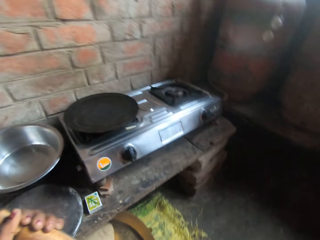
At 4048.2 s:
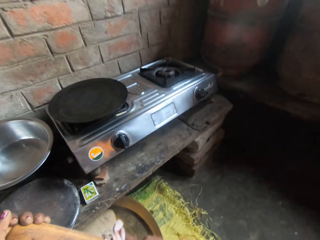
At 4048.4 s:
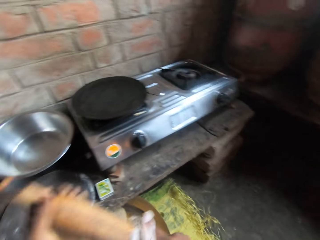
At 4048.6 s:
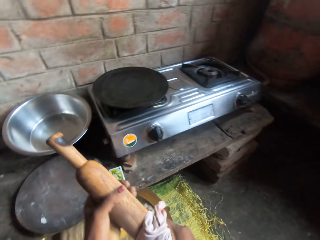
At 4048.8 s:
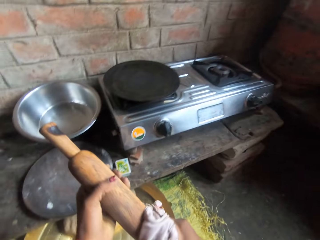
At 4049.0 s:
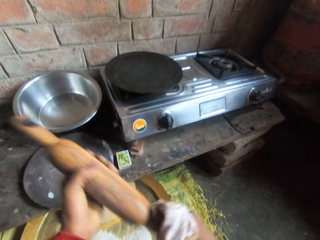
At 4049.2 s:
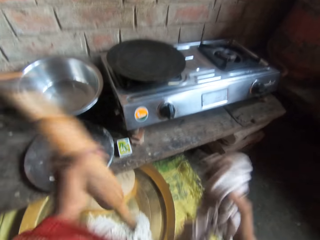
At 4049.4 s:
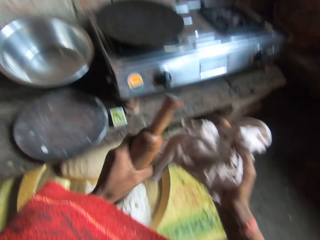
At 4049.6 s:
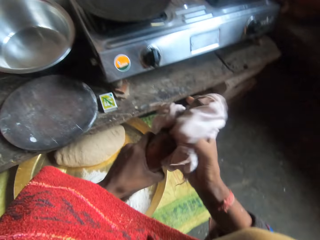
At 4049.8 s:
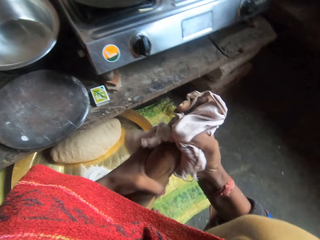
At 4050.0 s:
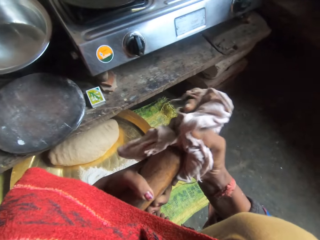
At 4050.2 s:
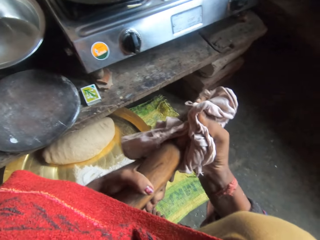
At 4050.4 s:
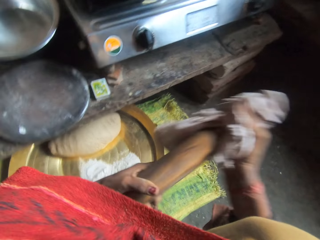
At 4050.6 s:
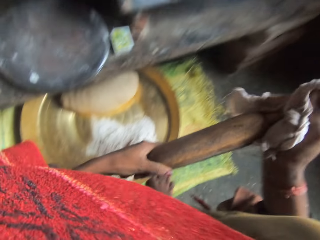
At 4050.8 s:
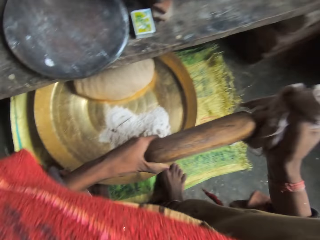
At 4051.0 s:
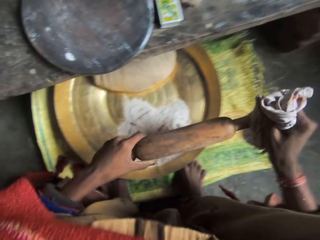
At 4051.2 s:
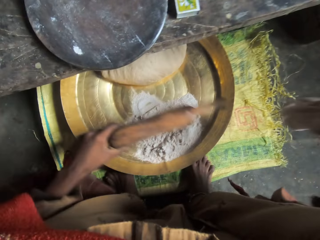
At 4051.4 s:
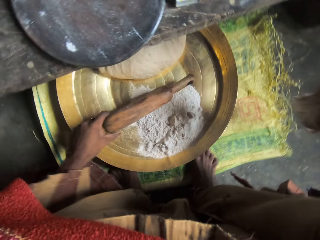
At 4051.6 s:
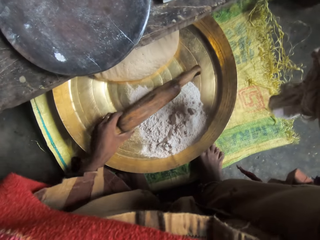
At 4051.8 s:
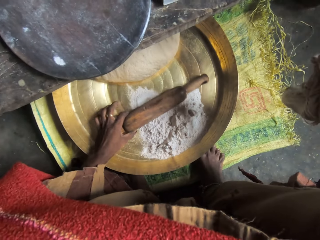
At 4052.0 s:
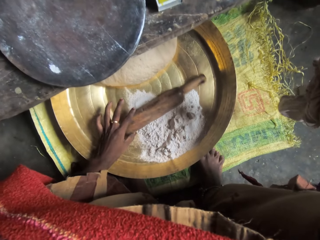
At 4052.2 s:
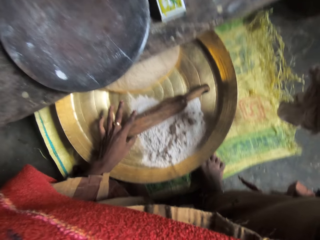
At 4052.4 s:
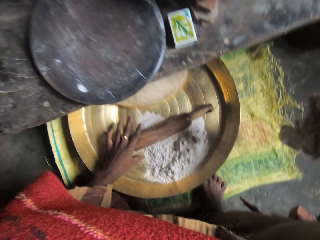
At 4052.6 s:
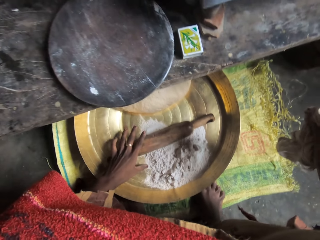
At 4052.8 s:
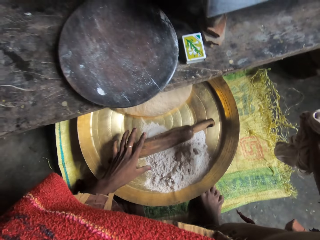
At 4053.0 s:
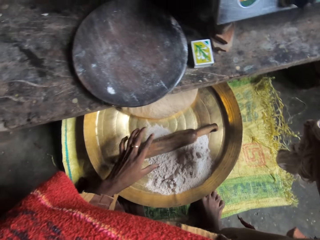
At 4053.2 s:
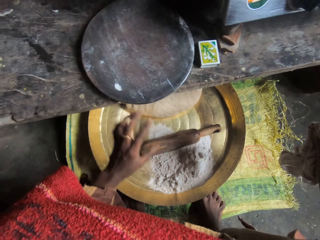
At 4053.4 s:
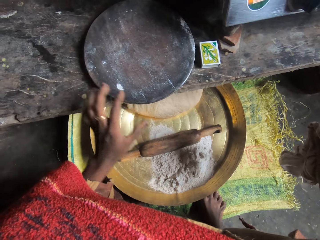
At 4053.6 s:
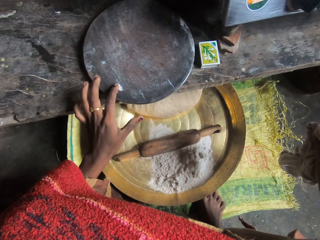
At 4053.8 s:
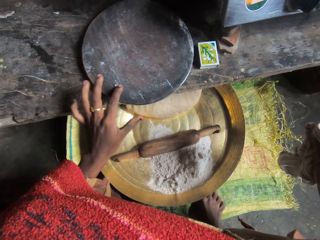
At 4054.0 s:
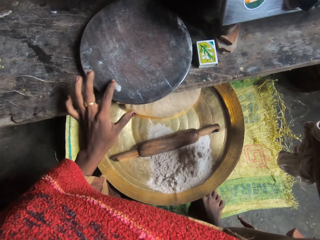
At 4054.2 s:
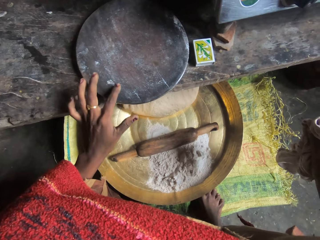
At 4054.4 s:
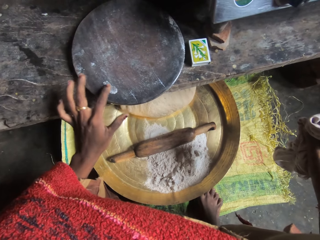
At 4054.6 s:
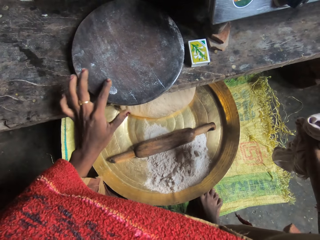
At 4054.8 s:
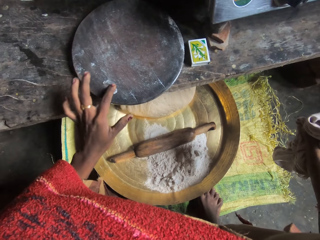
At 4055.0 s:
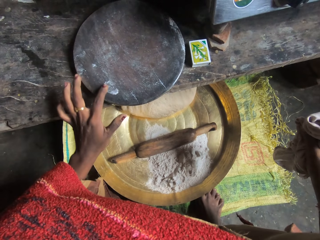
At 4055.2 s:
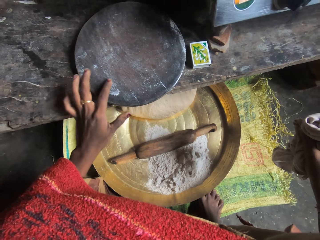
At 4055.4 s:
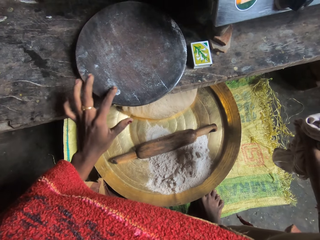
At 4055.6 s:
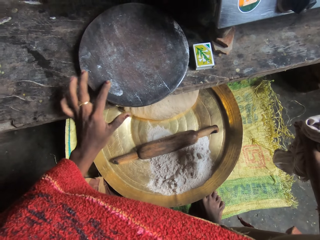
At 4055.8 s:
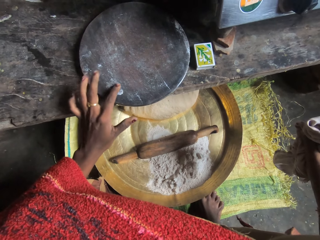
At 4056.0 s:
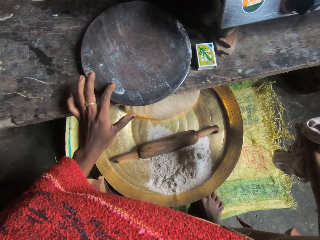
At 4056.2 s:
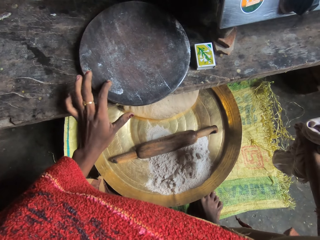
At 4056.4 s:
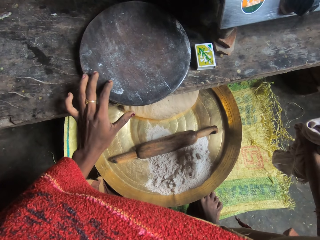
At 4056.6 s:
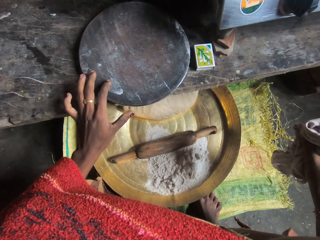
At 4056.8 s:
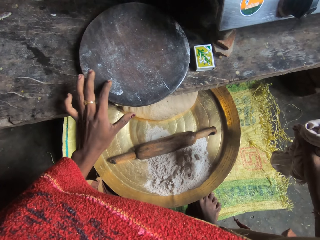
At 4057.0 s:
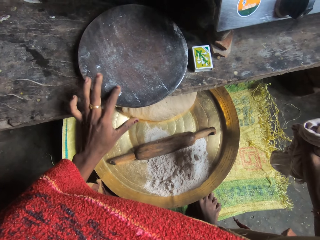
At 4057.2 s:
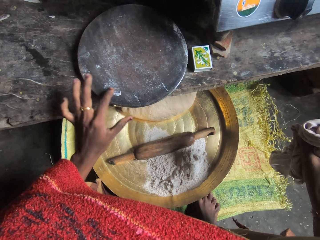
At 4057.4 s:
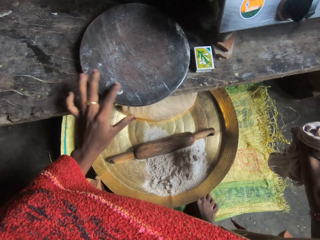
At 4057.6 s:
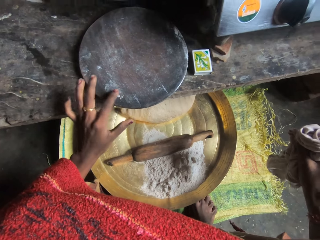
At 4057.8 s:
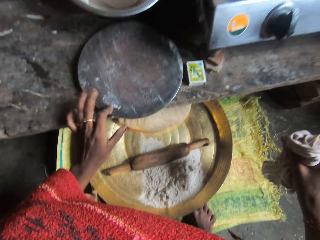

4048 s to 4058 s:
The camera wearer puts the rolling pin on the tray. She spreads some flour on the wood with her finger.

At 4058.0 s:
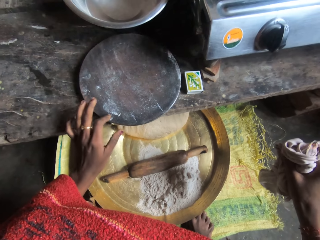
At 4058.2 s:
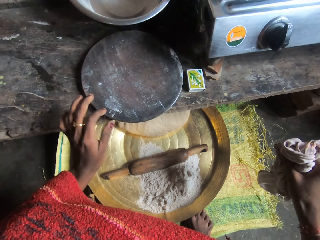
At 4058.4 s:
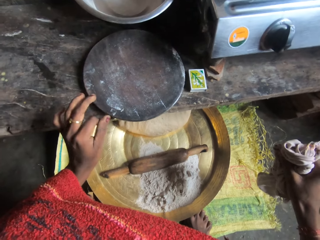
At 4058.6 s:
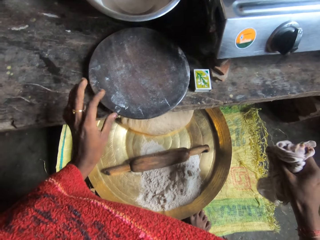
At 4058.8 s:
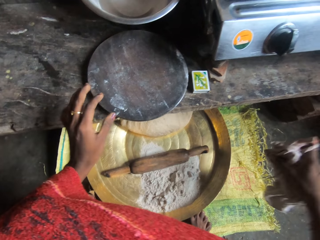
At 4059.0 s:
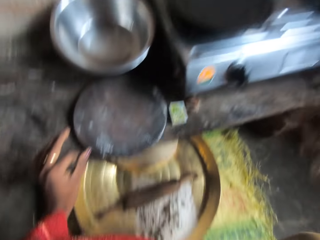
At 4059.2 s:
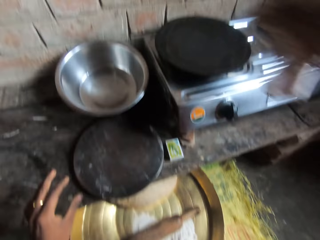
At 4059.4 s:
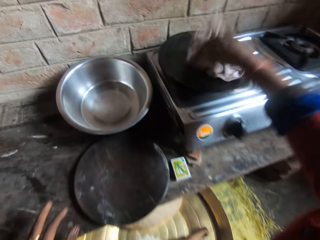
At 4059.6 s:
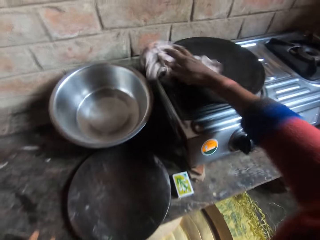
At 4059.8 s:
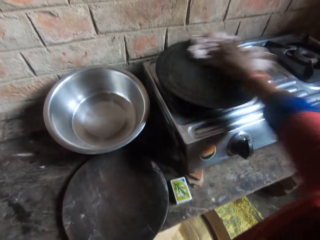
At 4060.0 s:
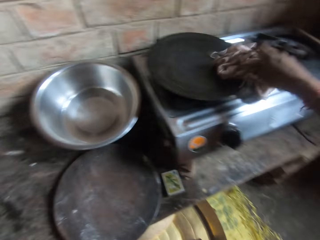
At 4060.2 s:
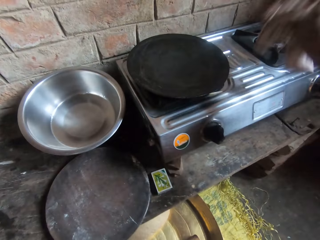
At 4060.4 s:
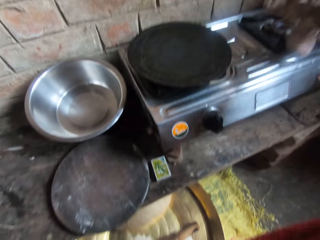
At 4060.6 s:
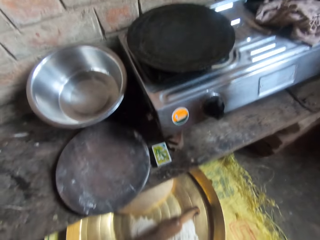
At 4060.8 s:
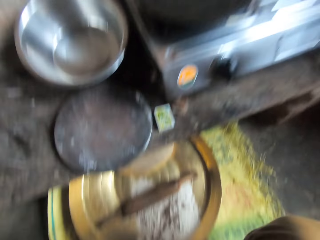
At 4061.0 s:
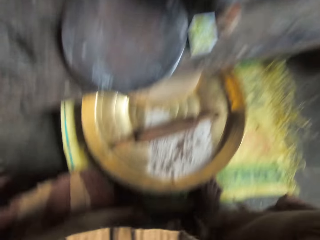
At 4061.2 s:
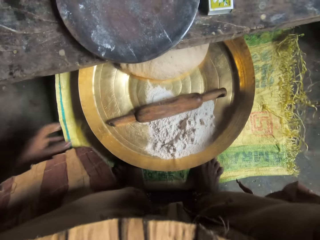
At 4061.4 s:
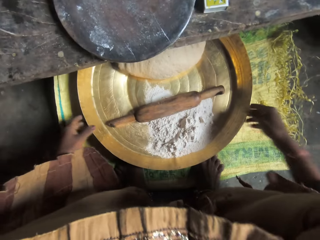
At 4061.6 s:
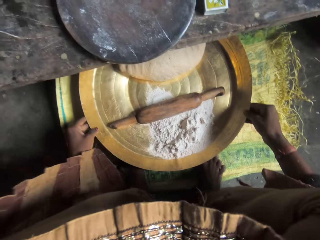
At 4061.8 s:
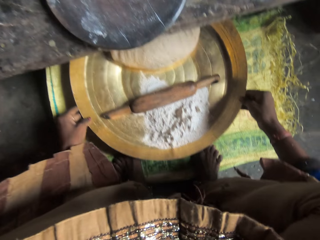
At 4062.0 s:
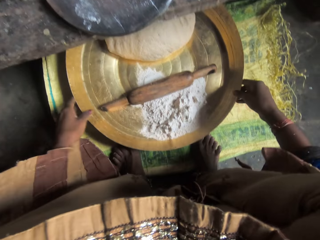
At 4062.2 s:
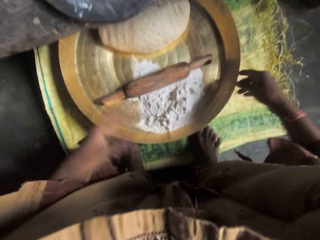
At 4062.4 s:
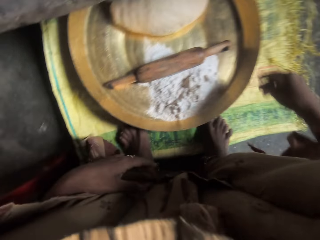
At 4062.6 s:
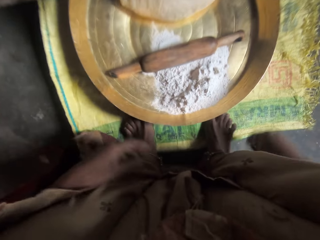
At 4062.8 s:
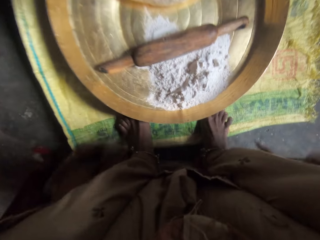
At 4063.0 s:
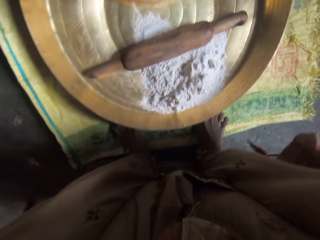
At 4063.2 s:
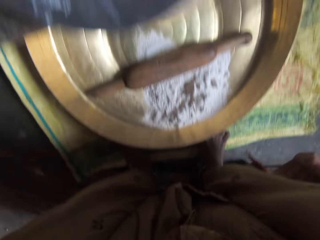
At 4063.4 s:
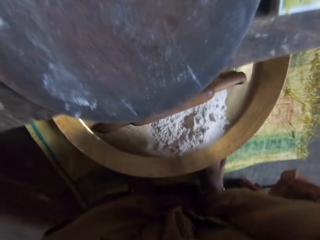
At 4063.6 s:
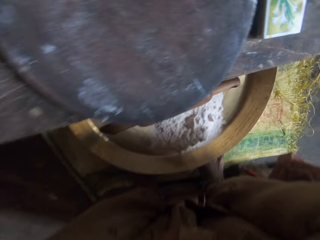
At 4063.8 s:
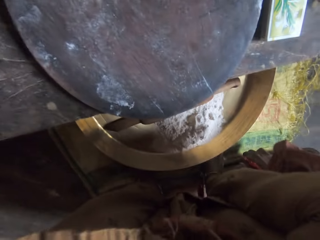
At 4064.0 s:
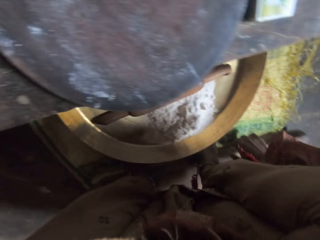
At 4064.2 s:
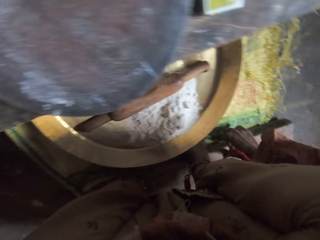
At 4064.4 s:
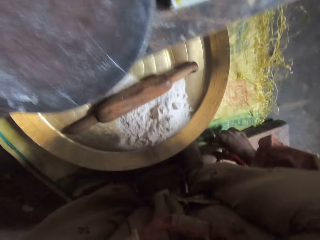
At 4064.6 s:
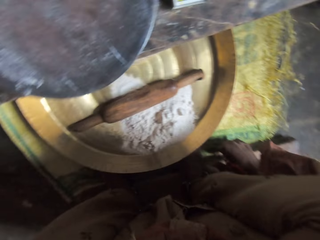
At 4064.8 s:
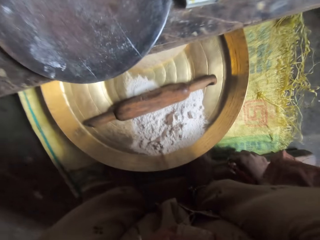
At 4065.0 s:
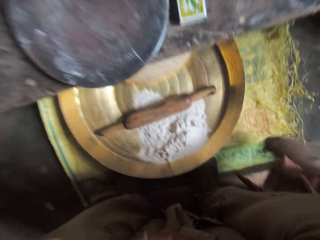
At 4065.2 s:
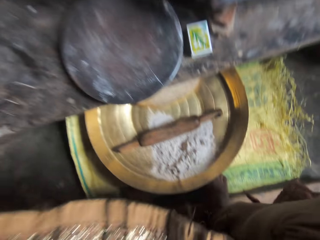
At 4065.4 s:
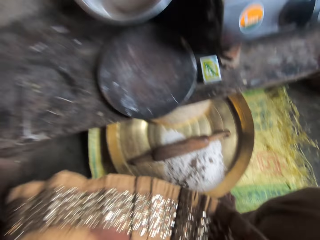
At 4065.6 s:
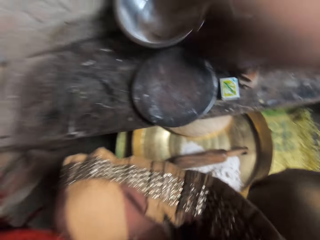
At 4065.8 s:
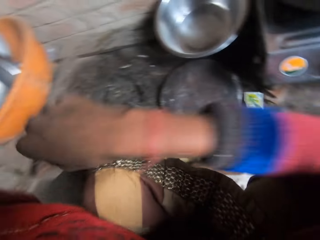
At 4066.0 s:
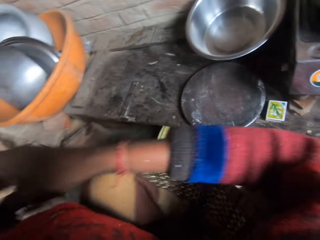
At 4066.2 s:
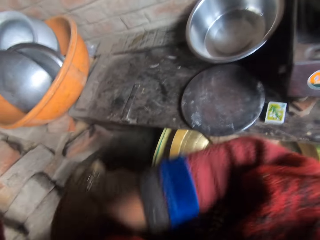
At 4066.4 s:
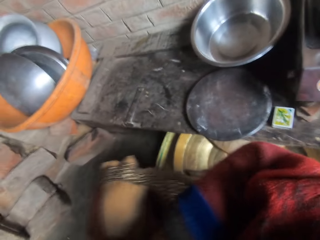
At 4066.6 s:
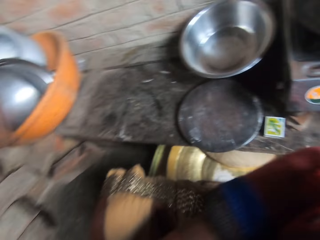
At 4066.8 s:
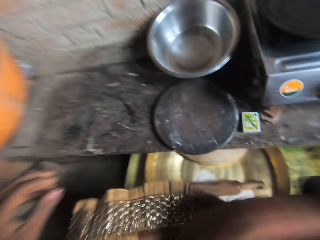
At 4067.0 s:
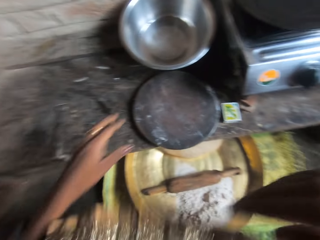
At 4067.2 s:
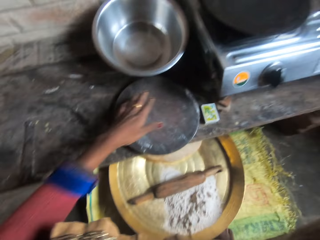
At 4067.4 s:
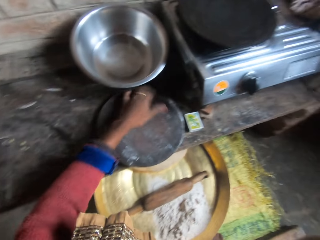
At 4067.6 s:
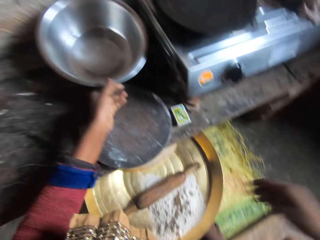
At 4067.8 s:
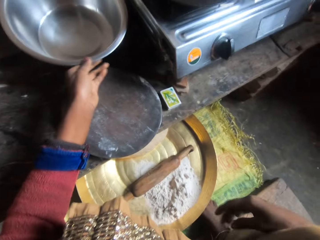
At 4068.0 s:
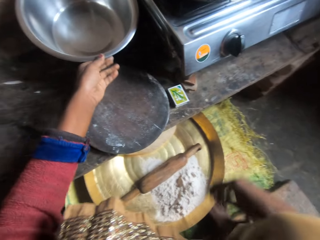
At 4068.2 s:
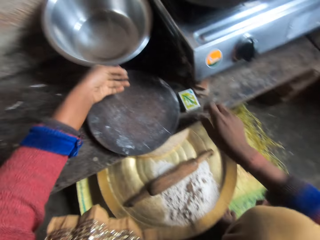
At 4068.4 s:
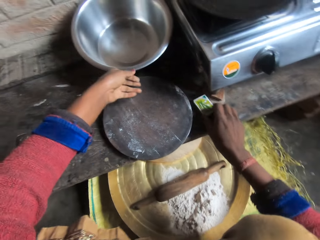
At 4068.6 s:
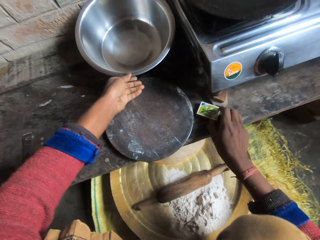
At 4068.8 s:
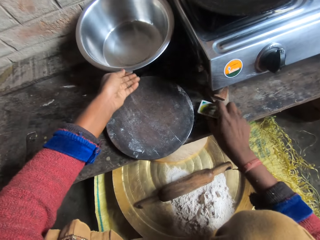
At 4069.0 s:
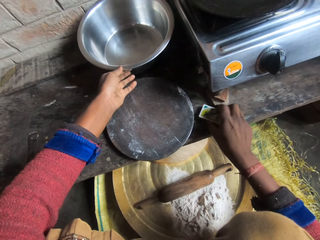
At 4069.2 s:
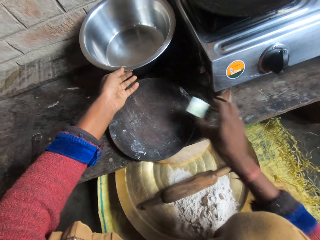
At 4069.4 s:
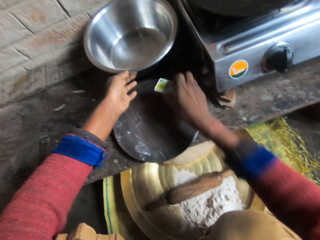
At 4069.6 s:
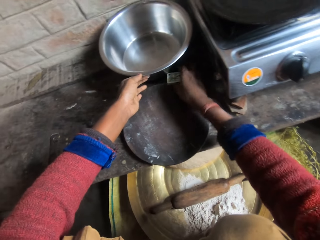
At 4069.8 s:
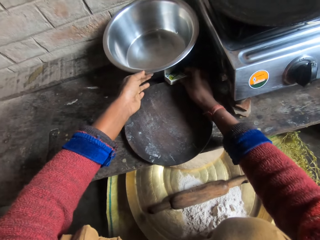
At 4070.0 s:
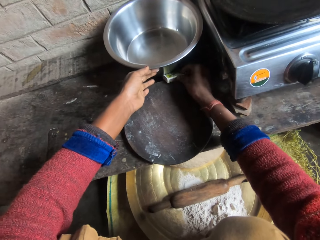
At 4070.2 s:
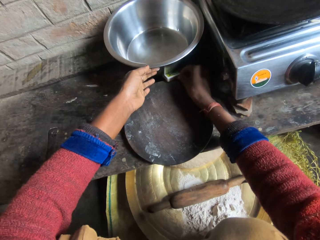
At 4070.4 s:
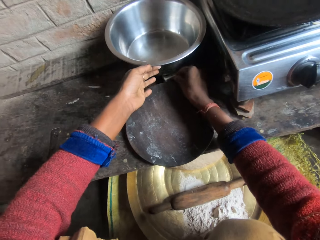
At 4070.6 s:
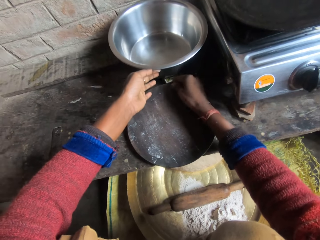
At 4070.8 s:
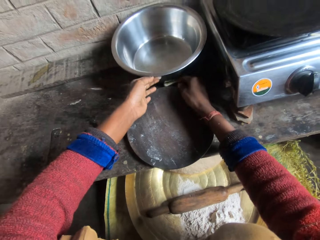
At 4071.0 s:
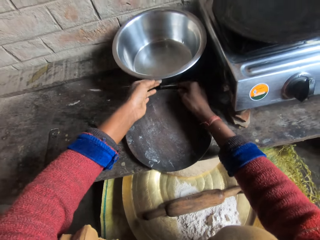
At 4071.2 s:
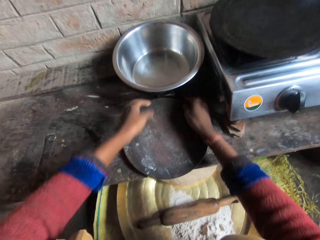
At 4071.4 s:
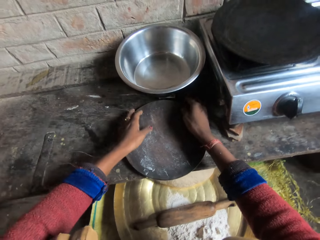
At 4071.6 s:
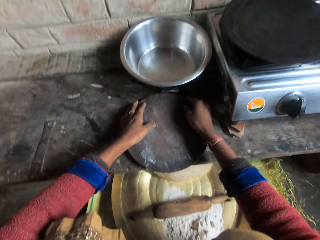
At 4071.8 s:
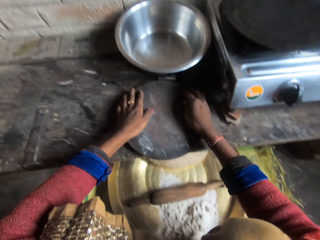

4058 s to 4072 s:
The camera wearer wipes the flat pan with a piece of cloth. They put the piece of cloth on the gas stove. They move the bowl and the match box on the table, pick up the match box from the table, and put the match box under the mixing bowl.
